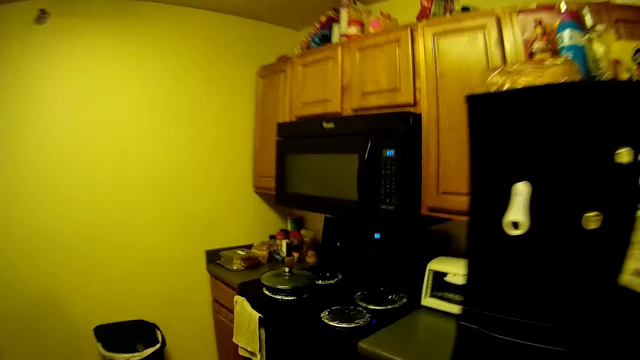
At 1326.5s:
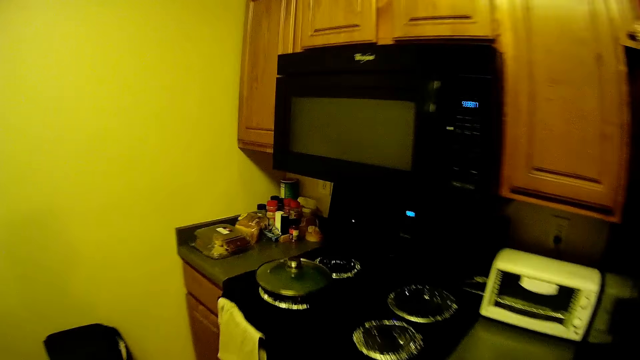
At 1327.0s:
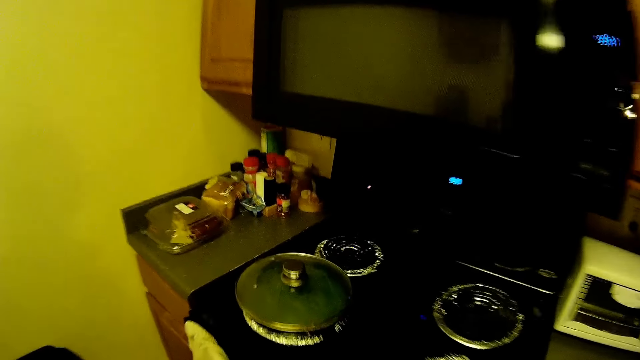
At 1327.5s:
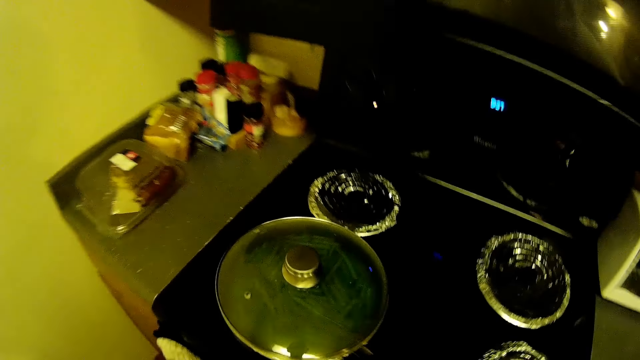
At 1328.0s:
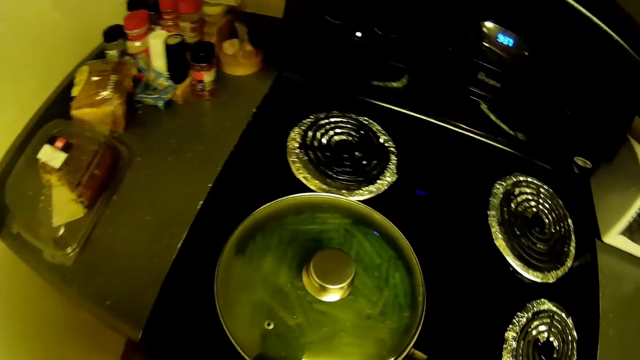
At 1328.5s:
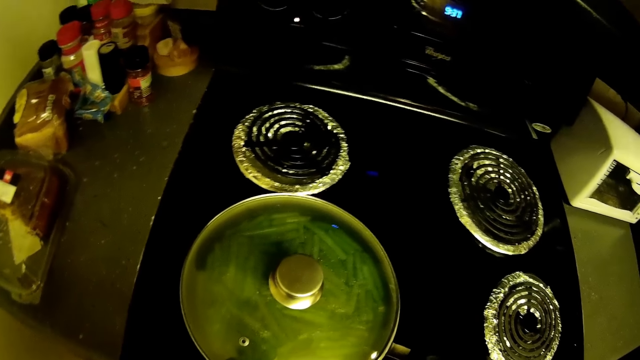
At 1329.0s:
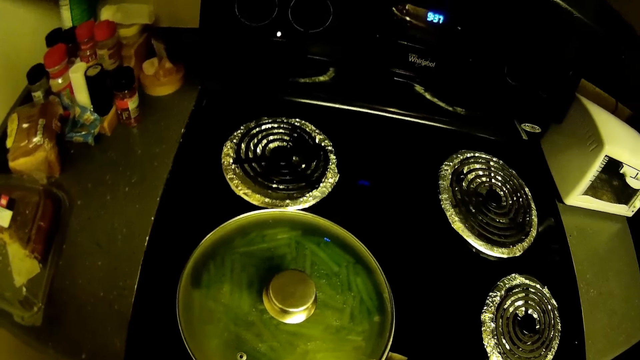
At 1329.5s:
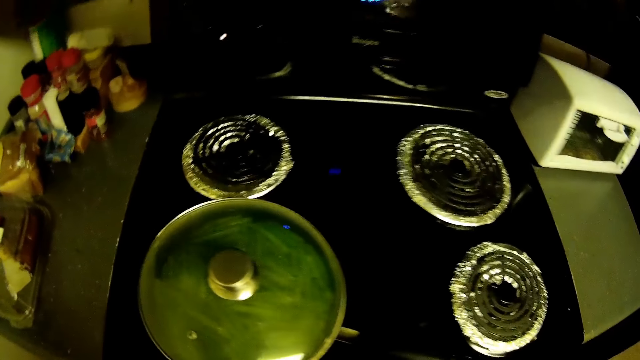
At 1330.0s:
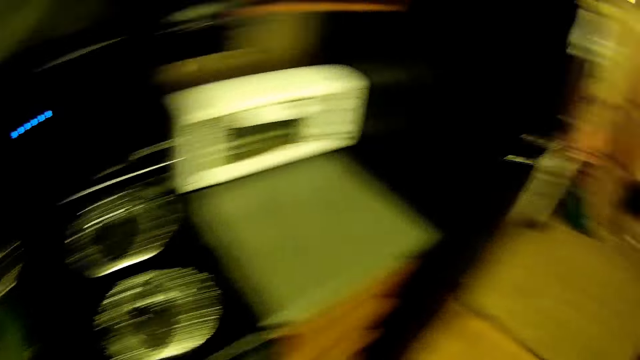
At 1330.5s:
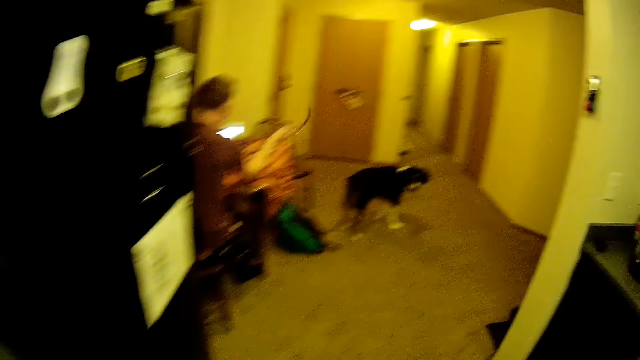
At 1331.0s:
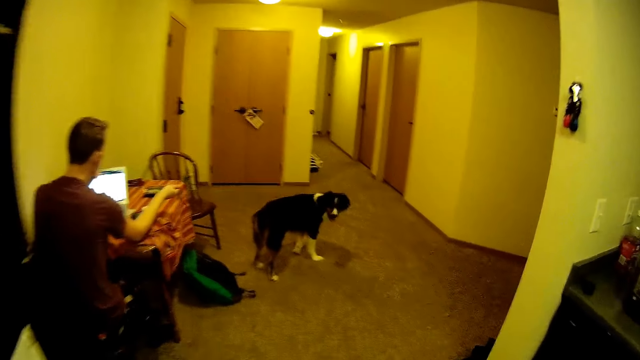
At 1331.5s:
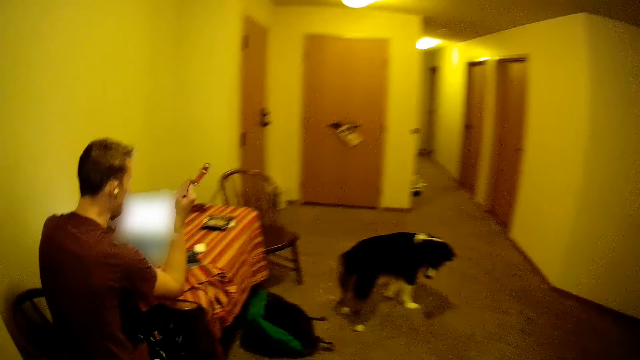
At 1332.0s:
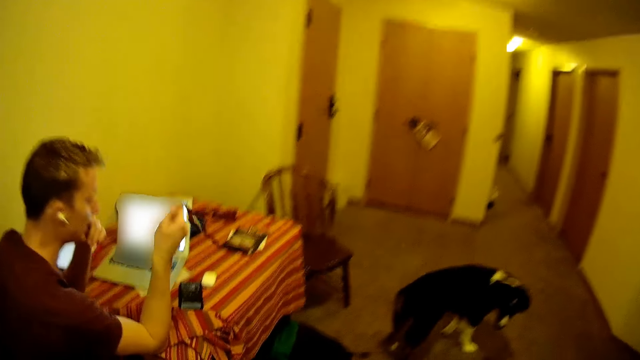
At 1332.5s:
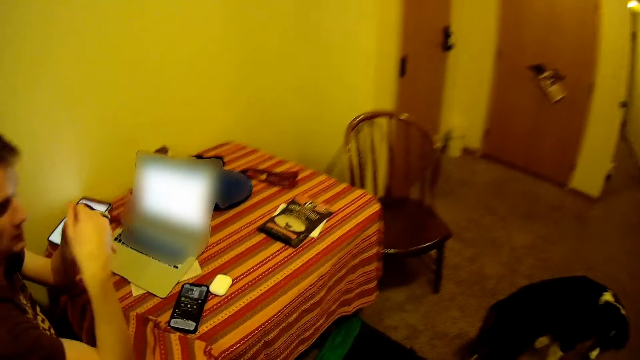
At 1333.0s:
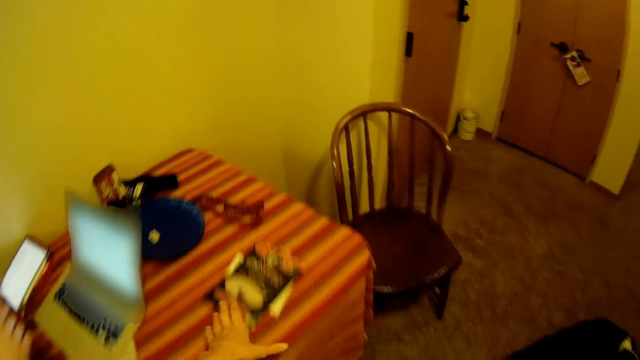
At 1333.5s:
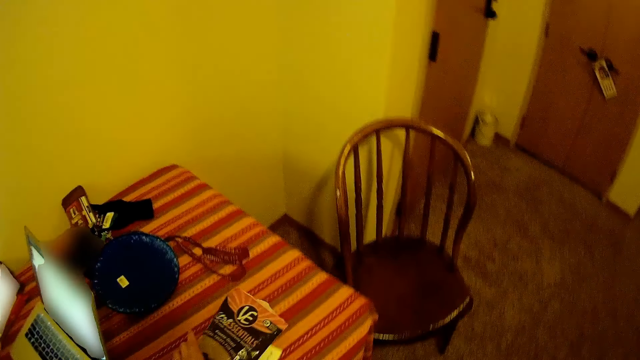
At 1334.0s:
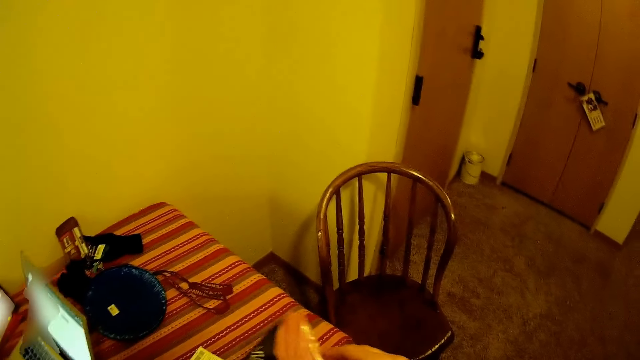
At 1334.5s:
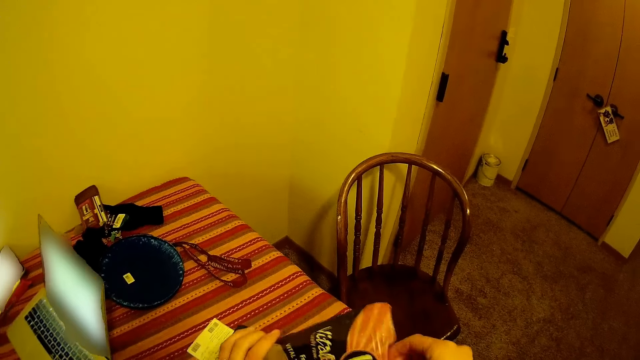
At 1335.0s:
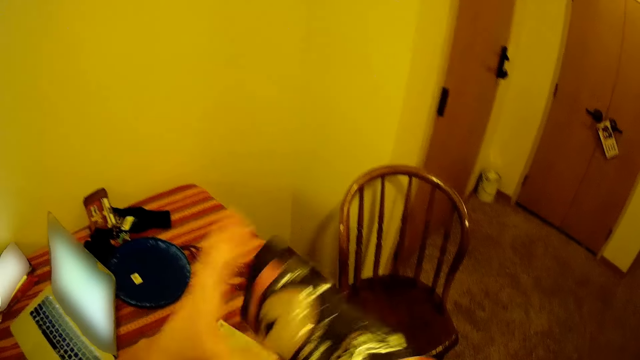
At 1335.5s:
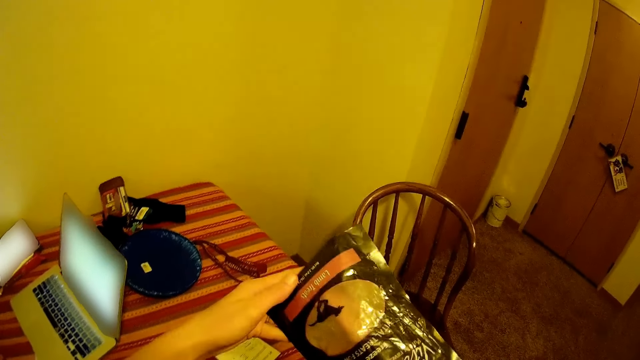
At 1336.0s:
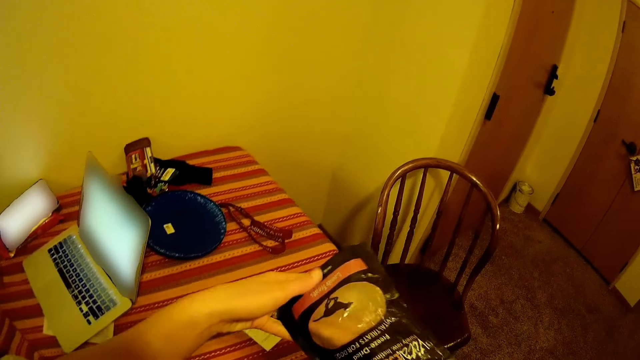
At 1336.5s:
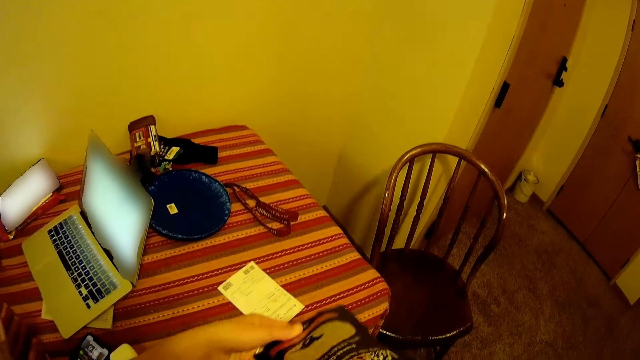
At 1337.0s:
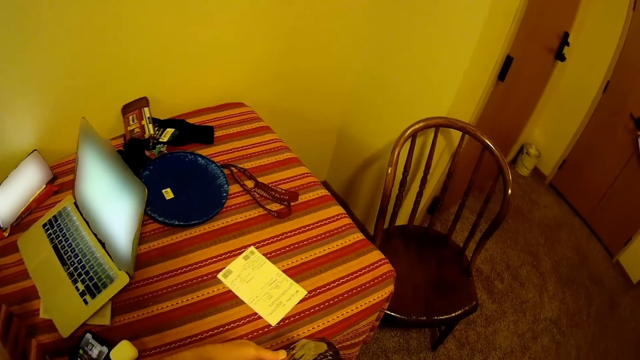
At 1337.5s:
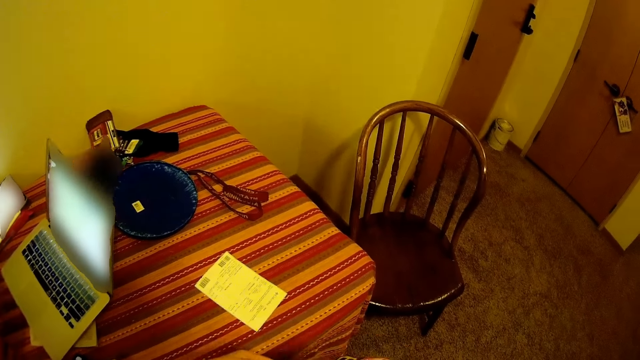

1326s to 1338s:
The camera wearer stands beside the cooker. They walk in the house to the dining table. A man swings a wrist watch with his right hand. The man holds a thread on the right hand. The camera wearer picks up the pack of dog chips or plastic bag from the dining table. They pick a dog chip from the pack from the dining table. They bend the plastic bag.

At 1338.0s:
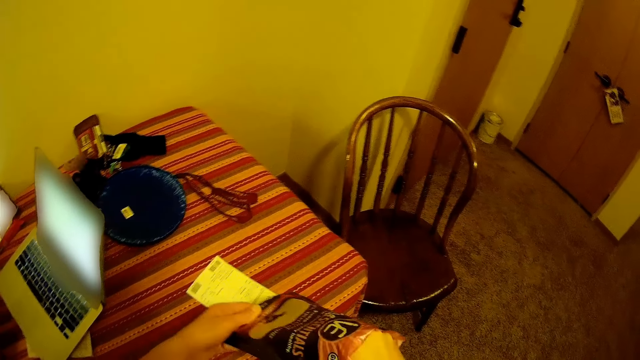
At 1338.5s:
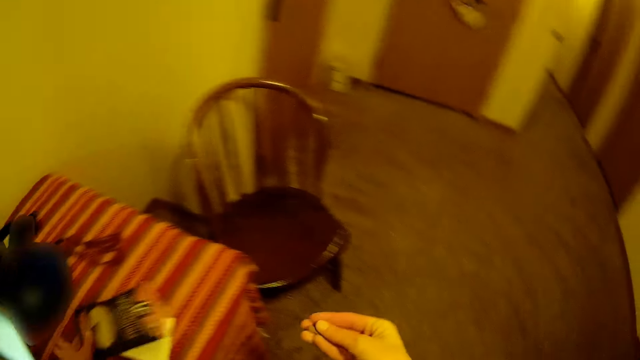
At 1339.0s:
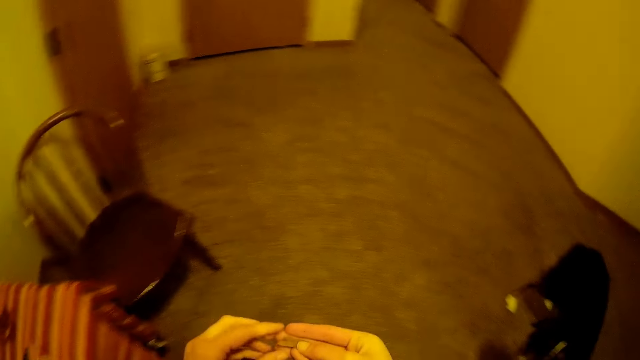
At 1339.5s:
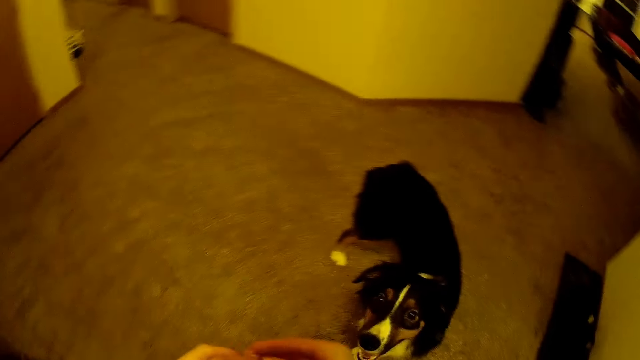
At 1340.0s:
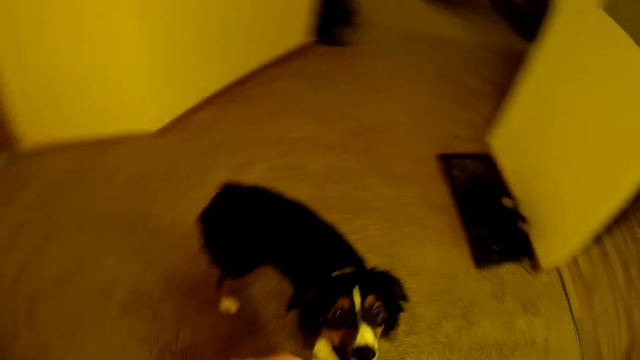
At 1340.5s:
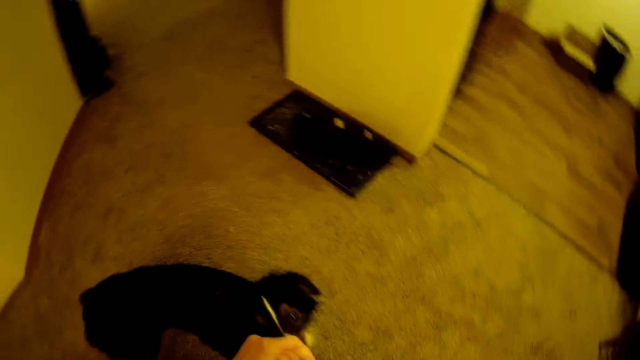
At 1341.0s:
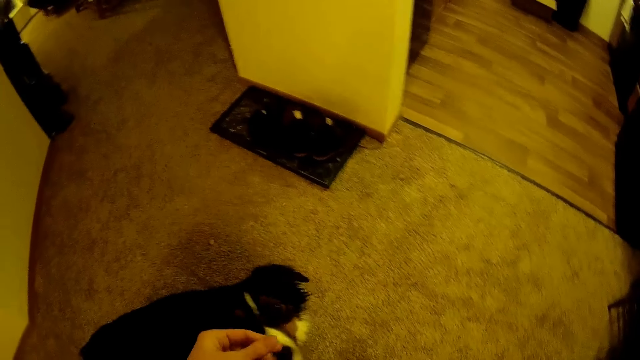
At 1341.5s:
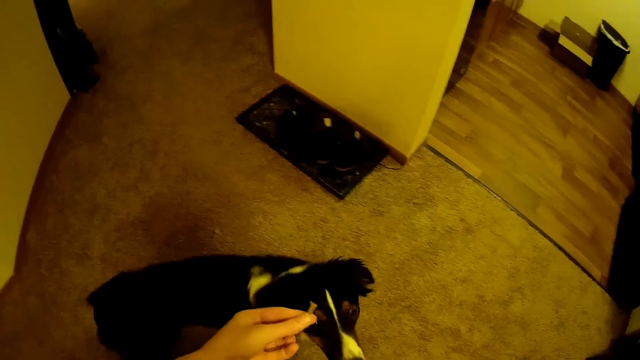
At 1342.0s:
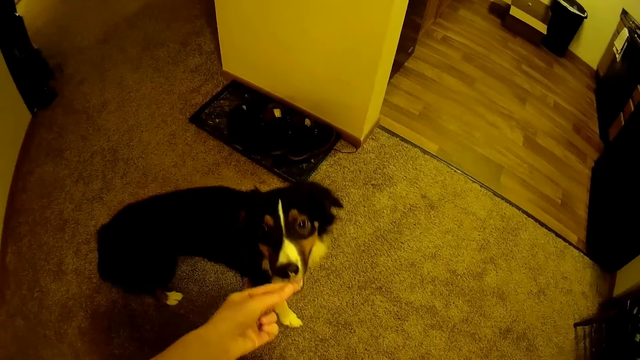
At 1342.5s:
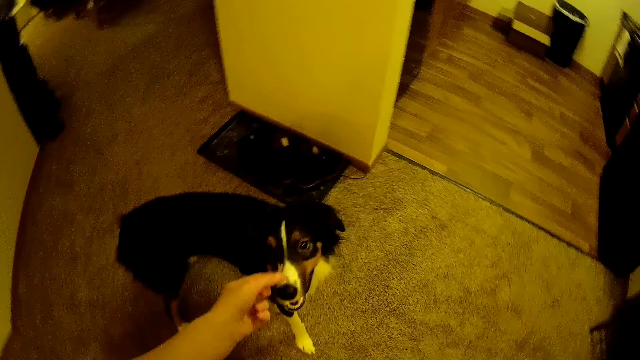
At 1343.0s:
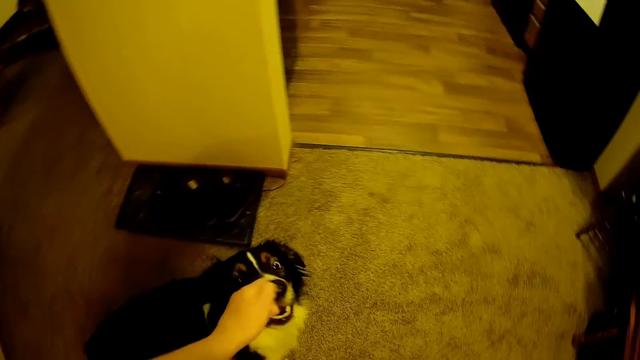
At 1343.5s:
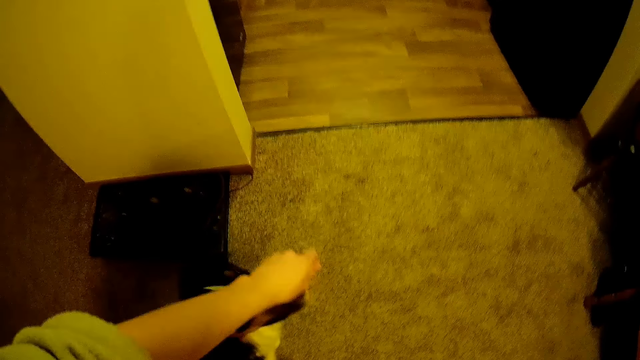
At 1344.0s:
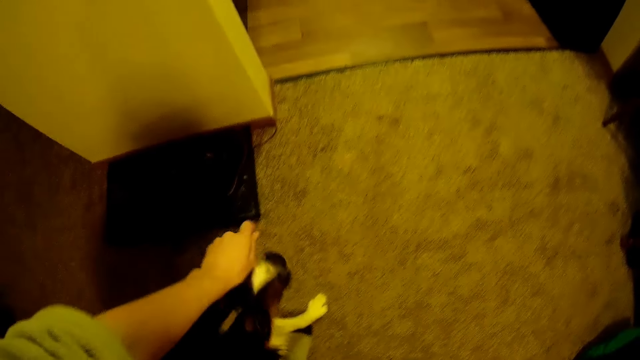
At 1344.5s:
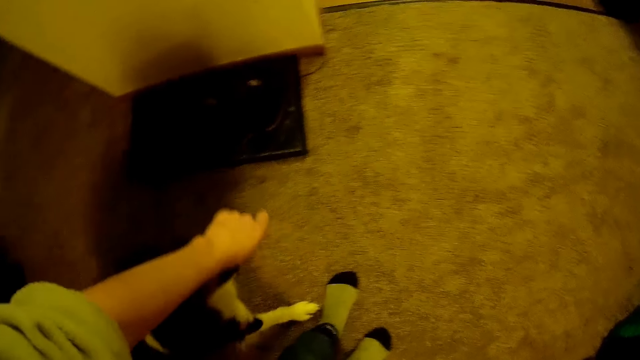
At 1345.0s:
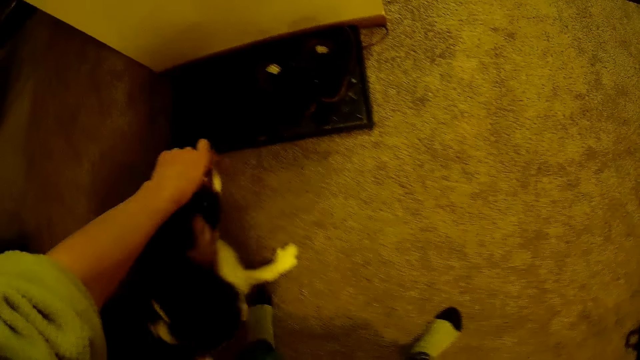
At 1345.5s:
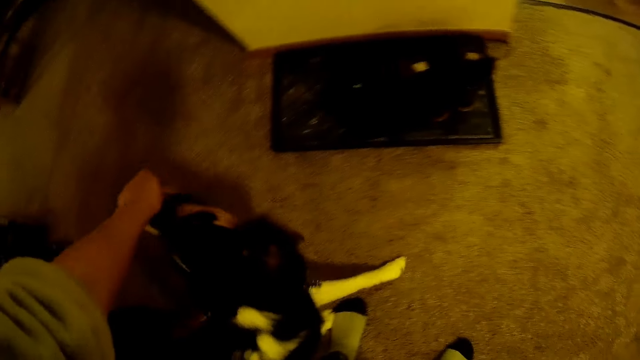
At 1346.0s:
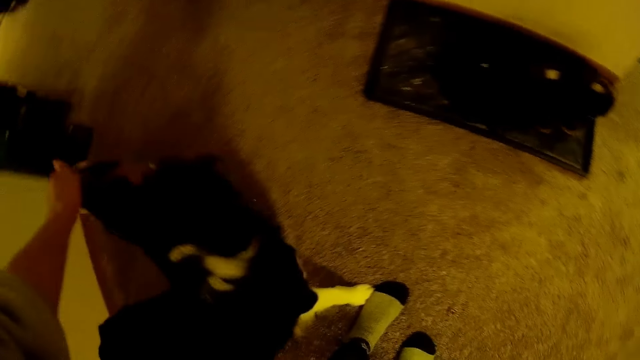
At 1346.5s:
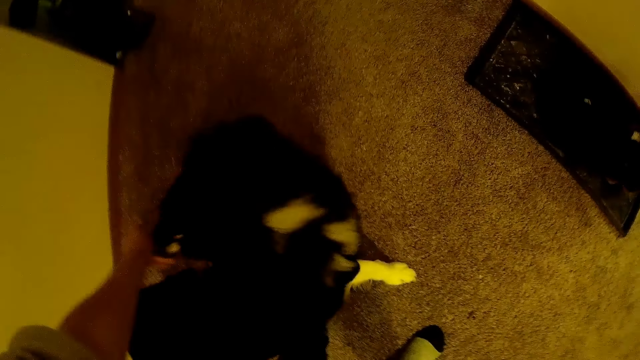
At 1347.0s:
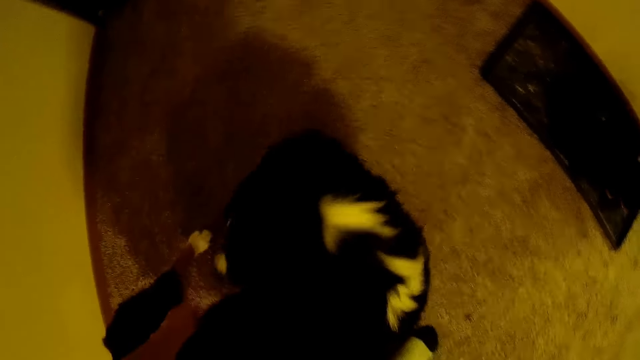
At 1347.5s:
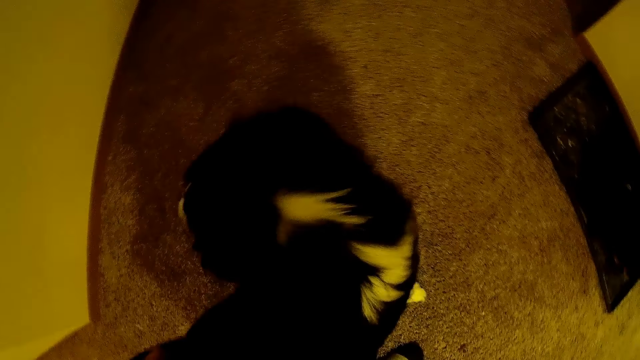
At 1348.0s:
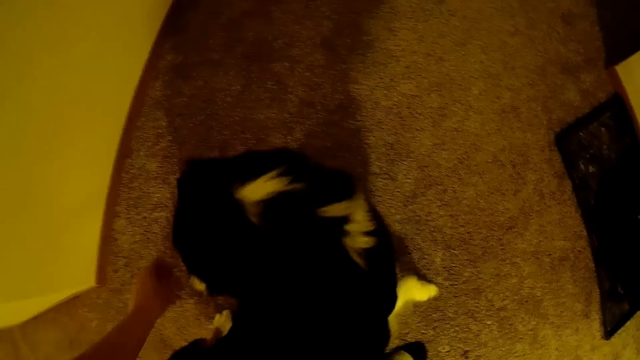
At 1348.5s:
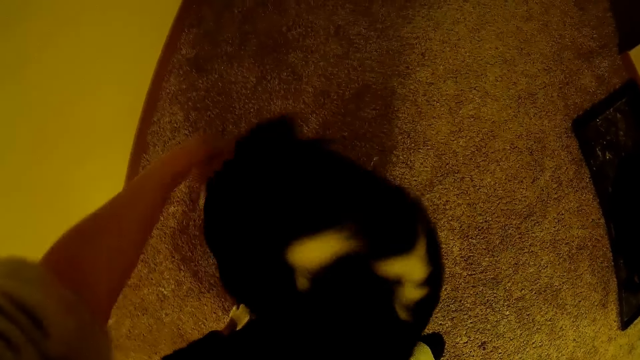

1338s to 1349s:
The camera wearer drops the pack of dog chips on the dining table. She picks a snack from the plastic bag. She holds the snack with both hands. She puts the snack in the dog's mouth with her left hand.
